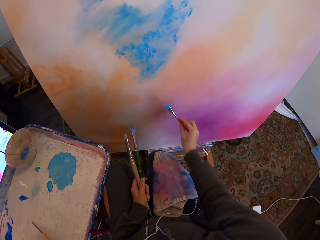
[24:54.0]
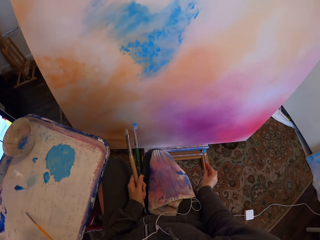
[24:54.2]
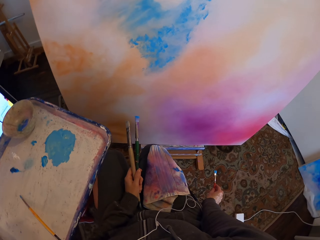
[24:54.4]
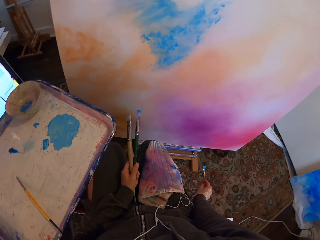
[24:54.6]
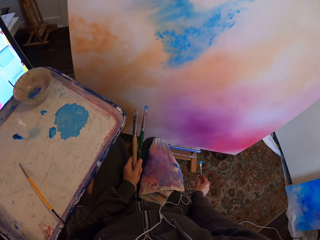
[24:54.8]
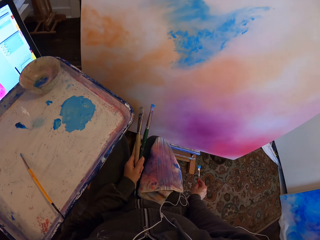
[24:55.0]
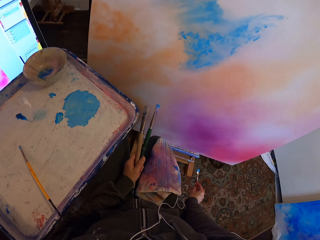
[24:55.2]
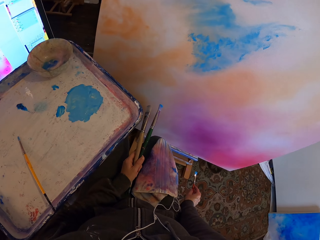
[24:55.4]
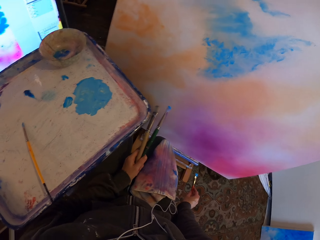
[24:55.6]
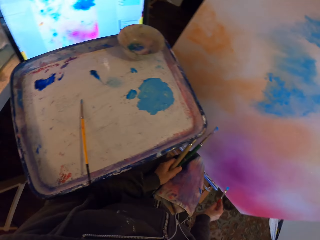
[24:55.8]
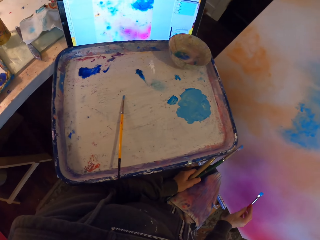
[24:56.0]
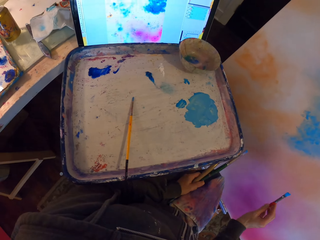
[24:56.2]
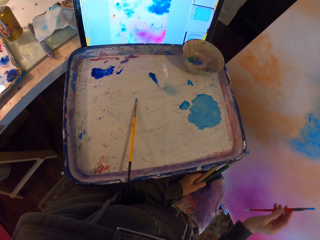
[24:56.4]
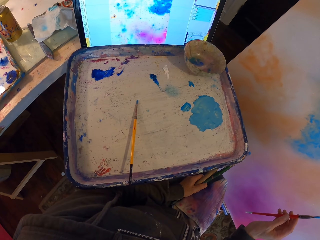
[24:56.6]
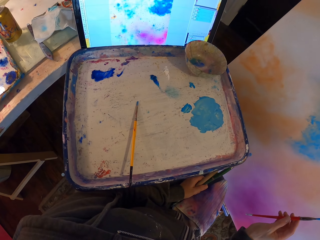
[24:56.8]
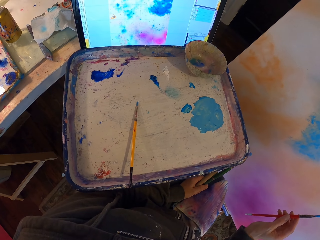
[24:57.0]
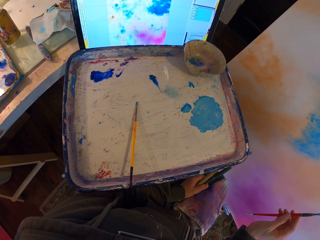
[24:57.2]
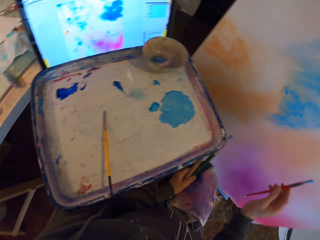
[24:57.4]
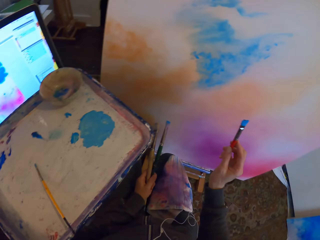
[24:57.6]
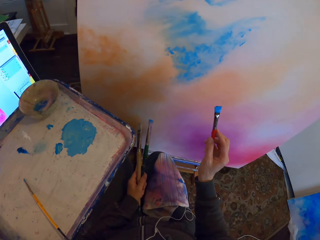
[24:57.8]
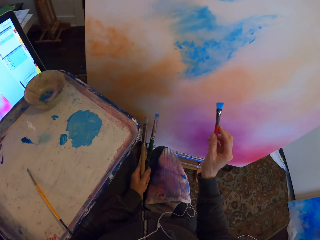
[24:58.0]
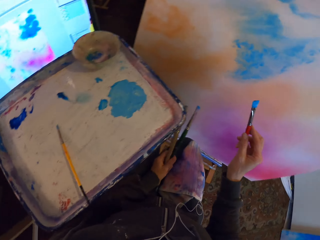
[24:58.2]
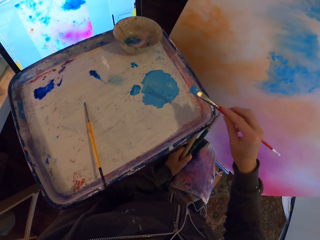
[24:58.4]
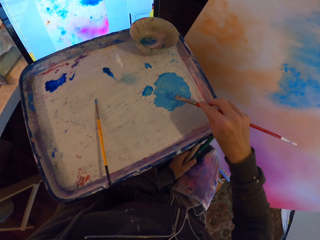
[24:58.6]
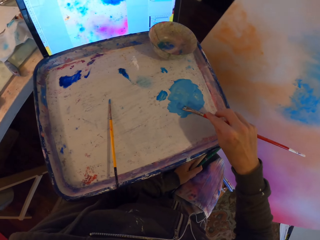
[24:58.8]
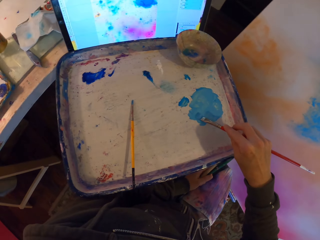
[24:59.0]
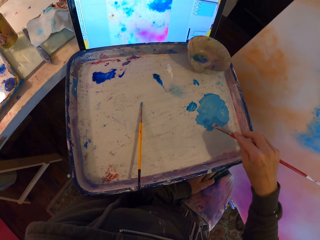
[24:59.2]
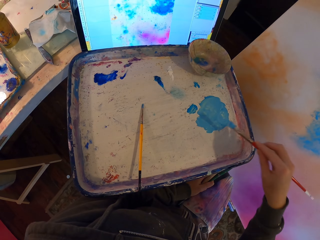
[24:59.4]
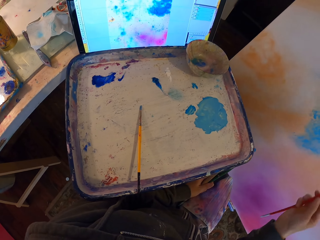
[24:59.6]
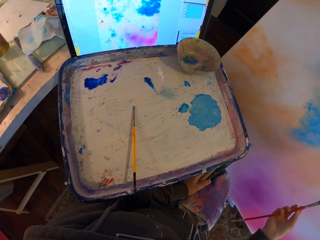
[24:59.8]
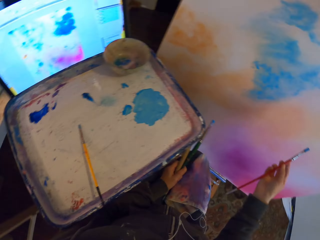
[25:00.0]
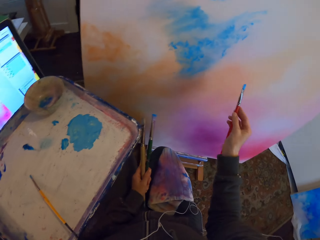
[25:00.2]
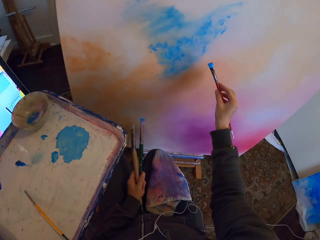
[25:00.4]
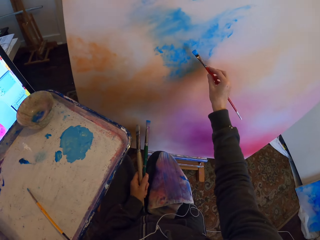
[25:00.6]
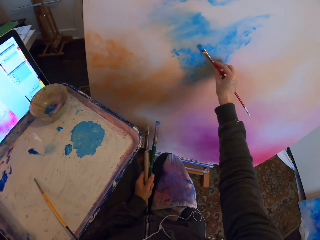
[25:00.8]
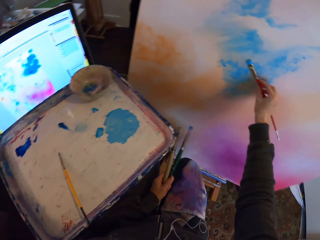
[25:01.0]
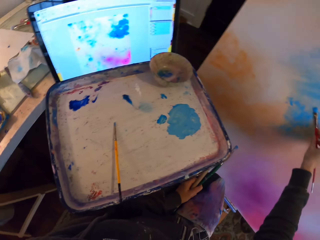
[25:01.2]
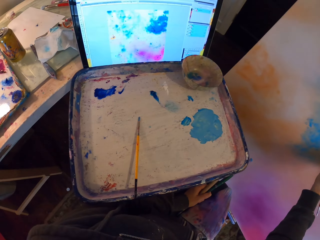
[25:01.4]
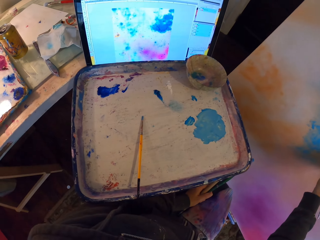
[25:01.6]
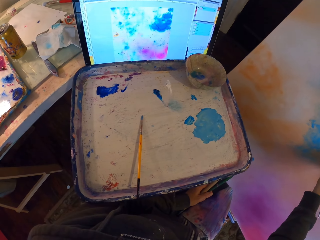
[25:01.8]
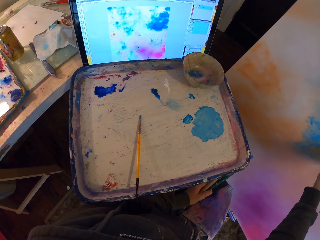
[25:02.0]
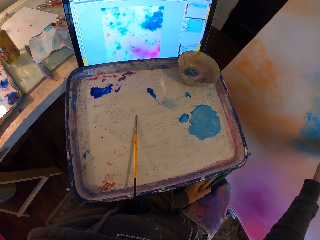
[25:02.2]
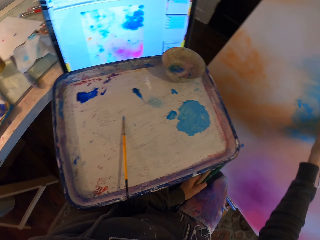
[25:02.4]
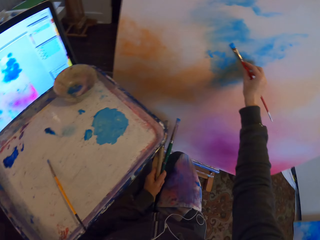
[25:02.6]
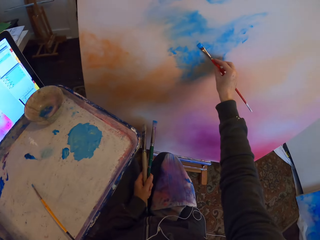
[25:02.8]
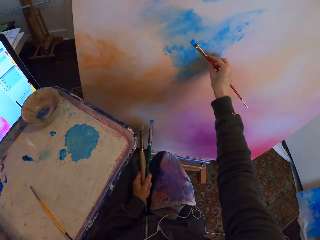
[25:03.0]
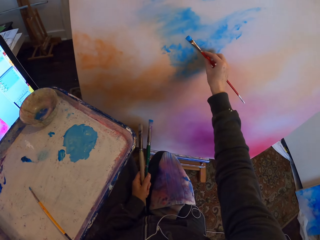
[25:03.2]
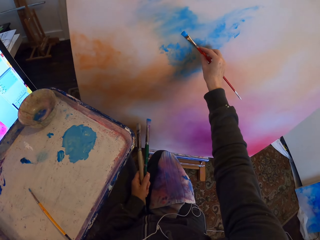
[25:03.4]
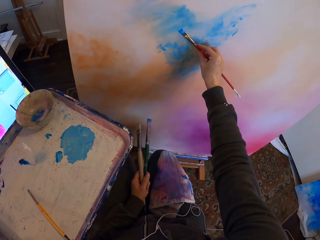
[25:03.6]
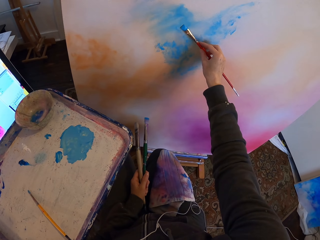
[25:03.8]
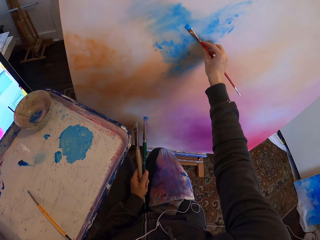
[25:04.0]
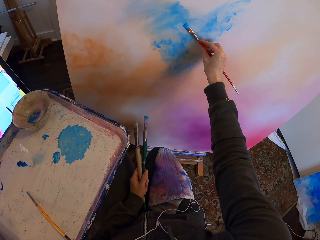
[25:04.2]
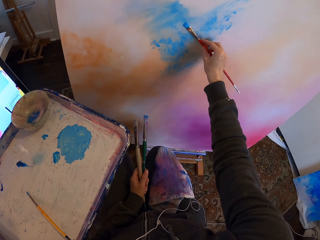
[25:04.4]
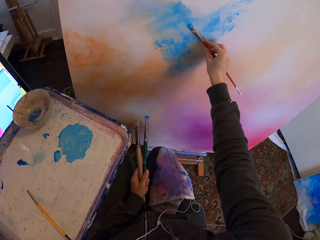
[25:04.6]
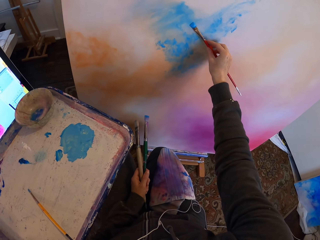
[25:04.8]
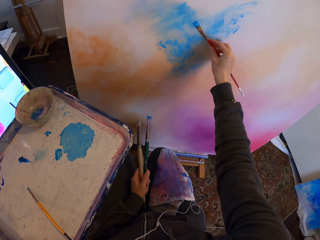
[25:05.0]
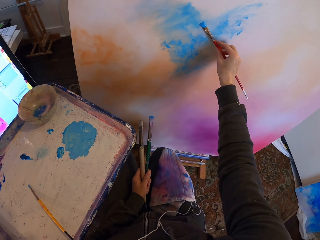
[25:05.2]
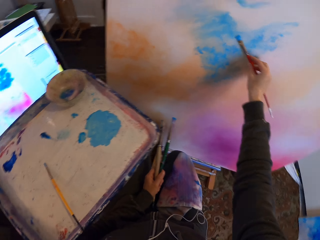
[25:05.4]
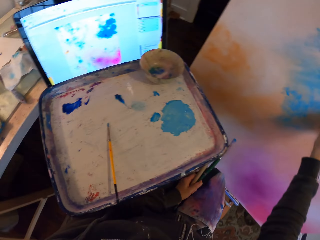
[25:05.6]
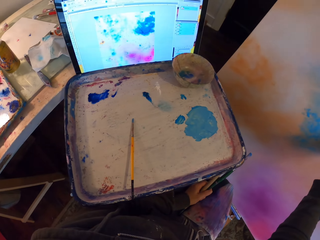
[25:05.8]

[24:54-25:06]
The camera wearer stares at the painting. They scoop paint on the paint tray with the paintbrush. They paint on the board with the paintbrush.

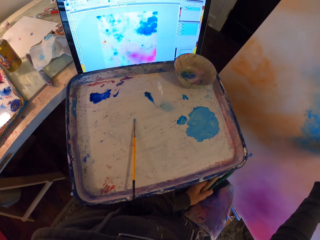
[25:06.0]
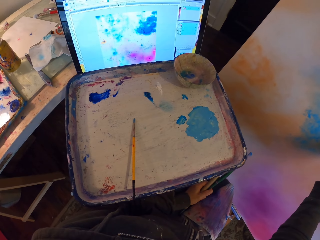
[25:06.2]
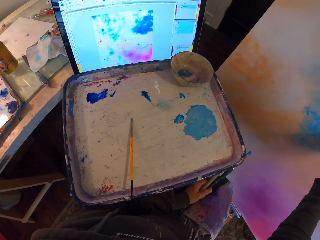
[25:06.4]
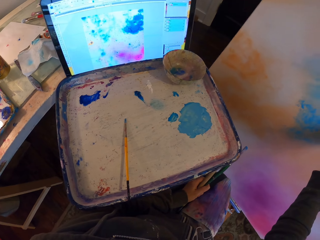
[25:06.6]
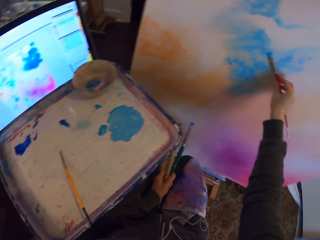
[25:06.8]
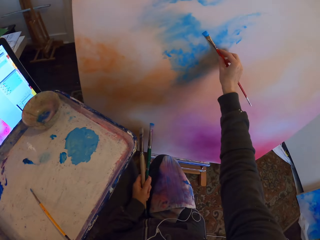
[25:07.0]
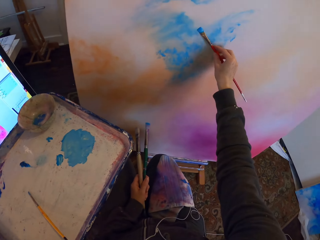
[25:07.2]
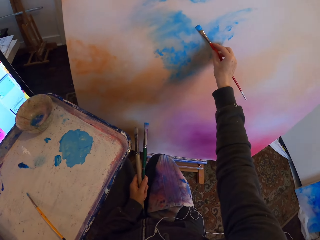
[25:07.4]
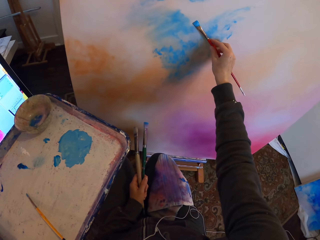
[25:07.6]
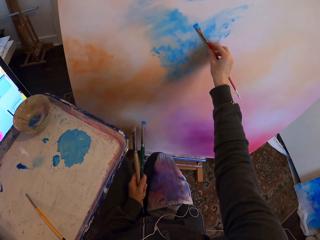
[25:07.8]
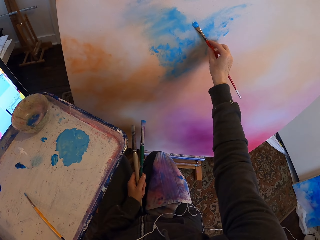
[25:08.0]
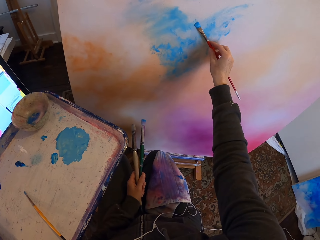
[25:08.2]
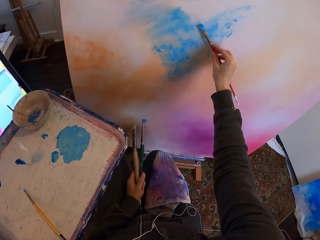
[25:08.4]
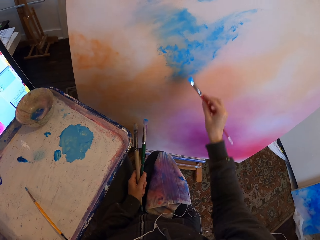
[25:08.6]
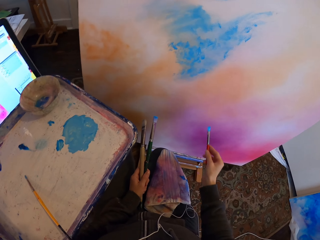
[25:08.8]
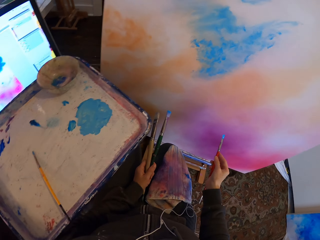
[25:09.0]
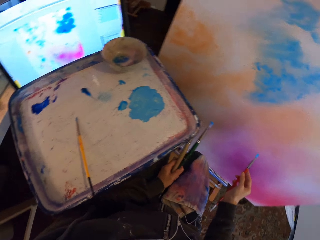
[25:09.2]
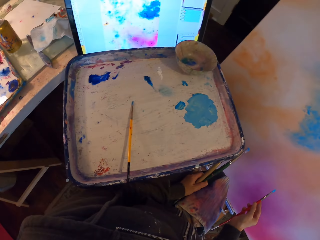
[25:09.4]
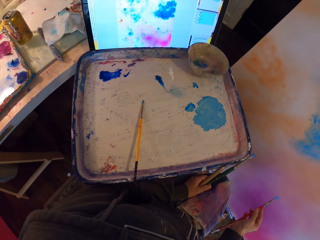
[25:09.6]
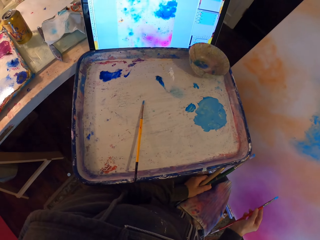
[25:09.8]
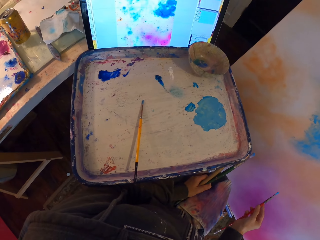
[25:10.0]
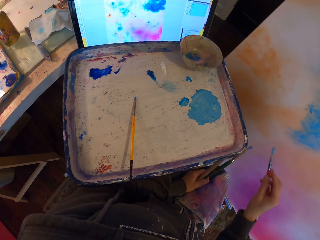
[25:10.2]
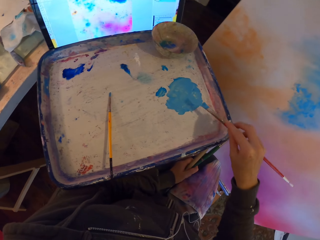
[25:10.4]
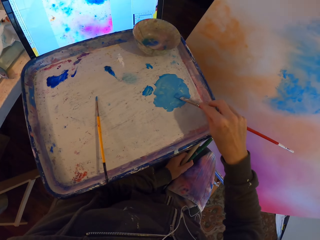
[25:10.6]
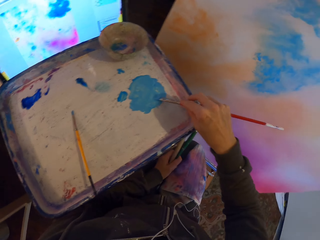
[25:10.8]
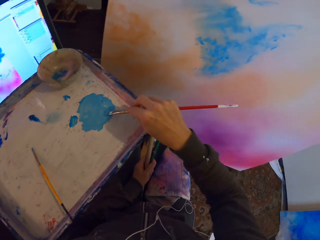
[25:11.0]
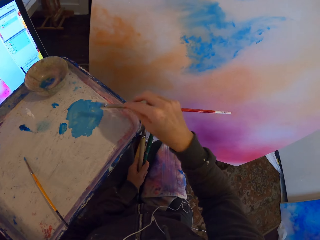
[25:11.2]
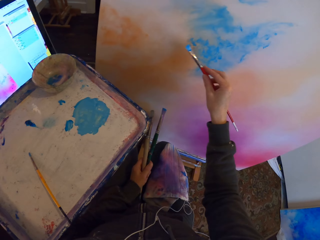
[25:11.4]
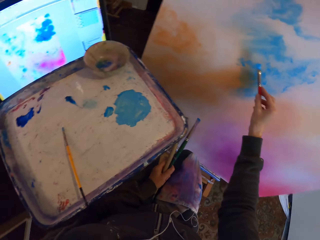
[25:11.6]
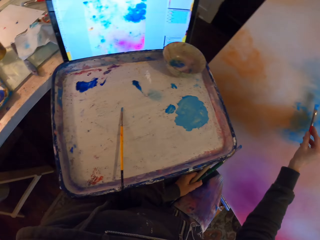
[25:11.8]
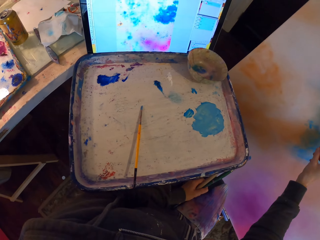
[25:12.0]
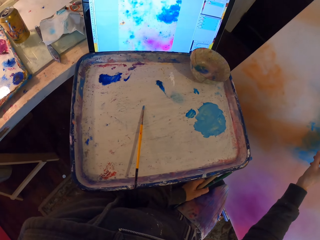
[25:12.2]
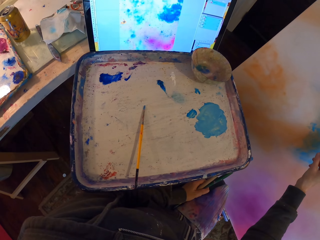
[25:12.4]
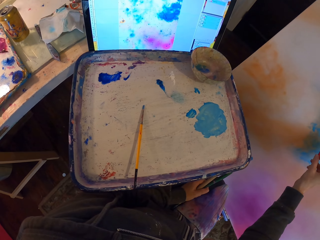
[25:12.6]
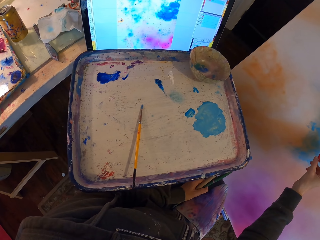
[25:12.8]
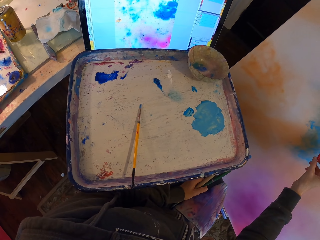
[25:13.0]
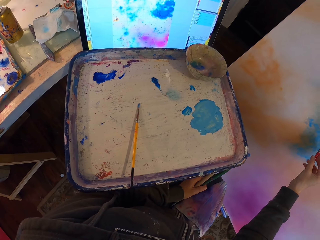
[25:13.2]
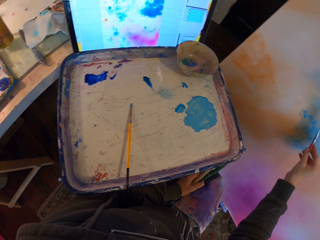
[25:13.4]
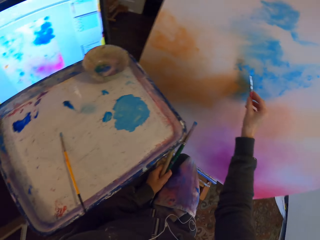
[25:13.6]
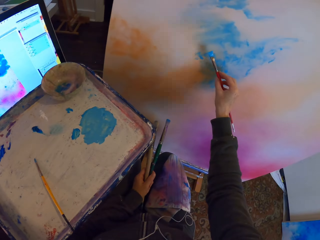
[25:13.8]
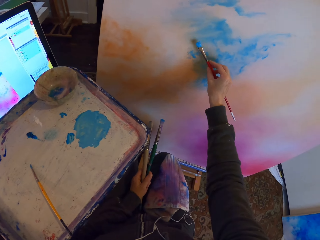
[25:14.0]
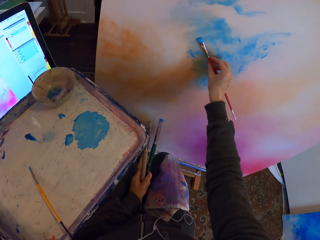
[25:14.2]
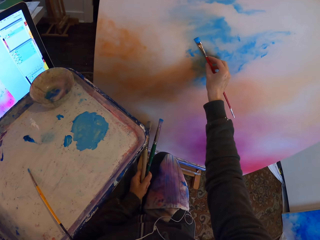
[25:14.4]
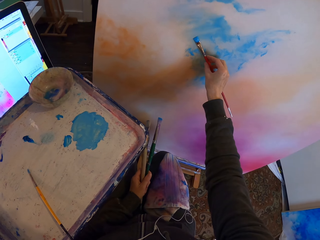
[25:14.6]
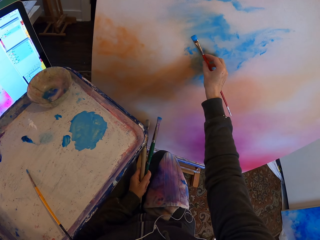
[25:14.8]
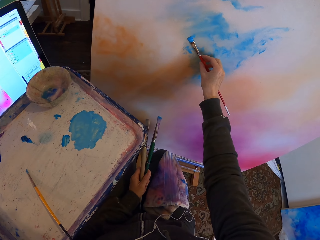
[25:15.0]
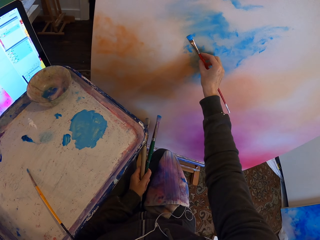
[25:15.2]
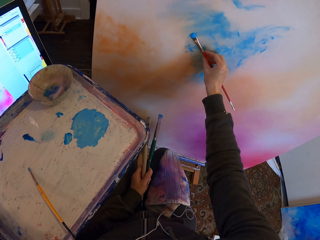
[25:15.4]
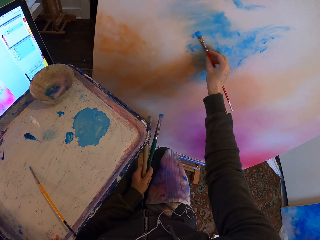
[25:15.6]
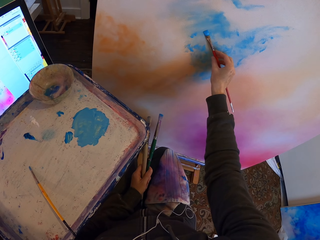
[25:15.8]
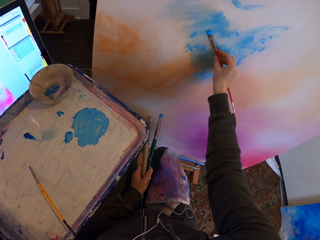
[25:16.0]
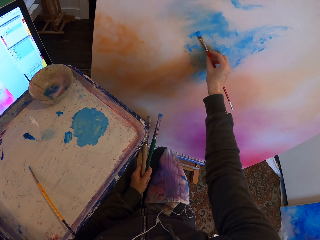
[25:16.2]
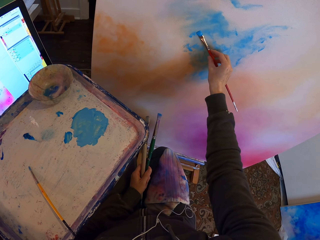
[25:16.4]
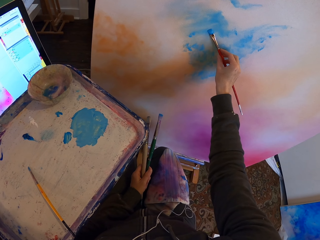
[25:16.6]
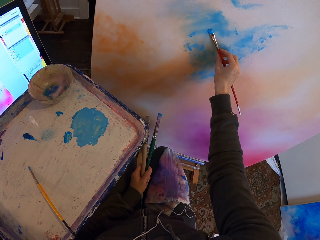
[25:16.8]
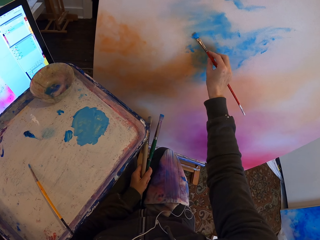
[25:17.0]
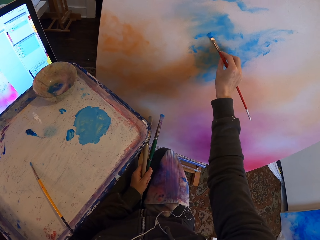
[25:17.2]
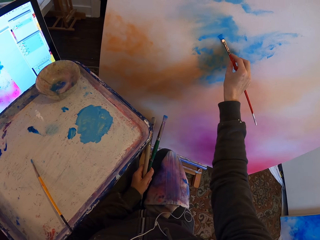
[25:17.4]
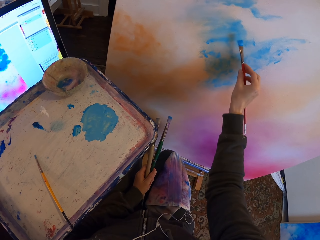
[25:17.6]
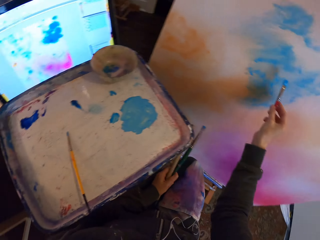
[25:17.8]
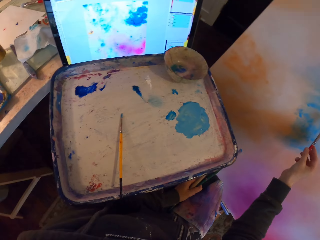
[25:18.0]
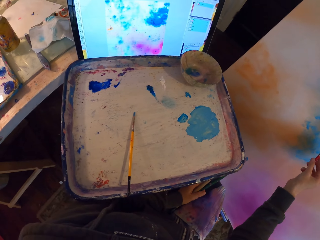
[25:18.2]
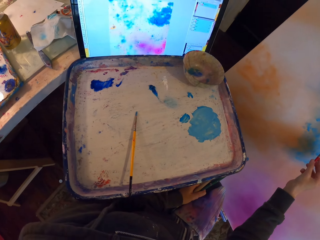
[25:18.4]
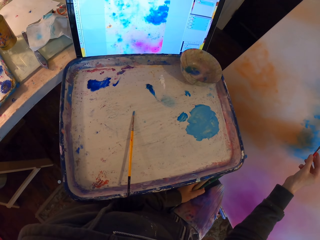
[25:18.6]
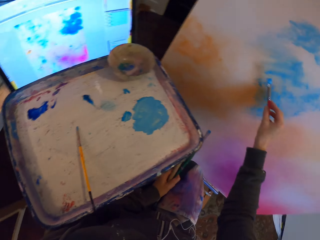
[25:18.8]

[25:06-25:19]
The camera wearer stares at the painting. They scoop paint on the paint tray with the paintbrush. They paint on the board with the paintbrush.
